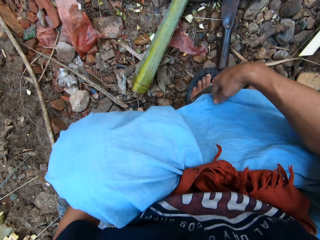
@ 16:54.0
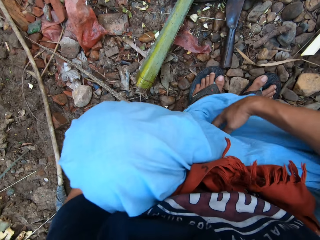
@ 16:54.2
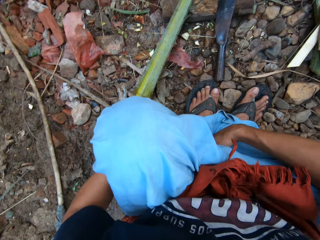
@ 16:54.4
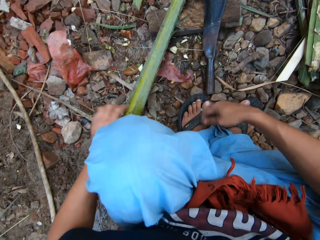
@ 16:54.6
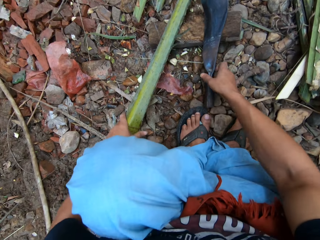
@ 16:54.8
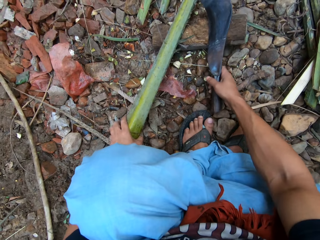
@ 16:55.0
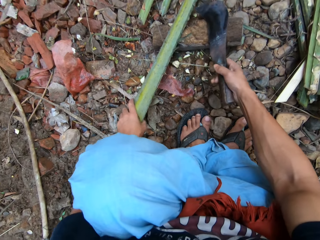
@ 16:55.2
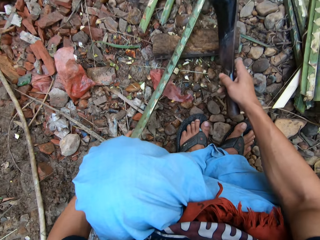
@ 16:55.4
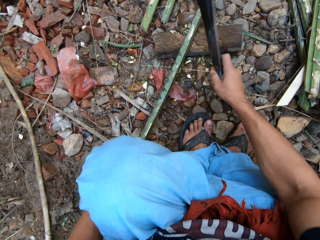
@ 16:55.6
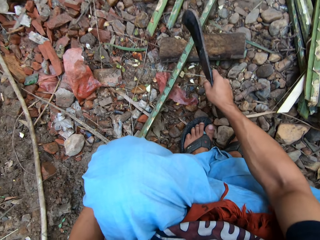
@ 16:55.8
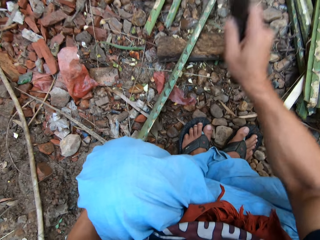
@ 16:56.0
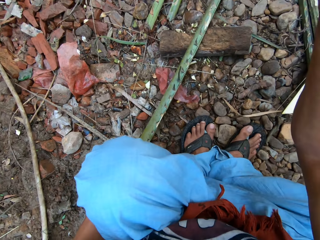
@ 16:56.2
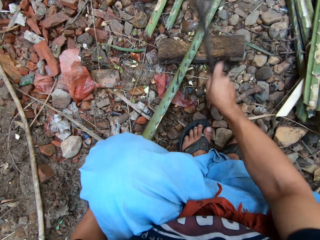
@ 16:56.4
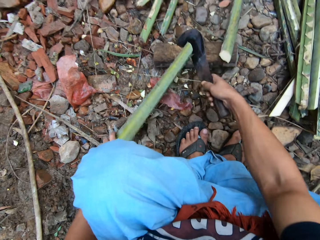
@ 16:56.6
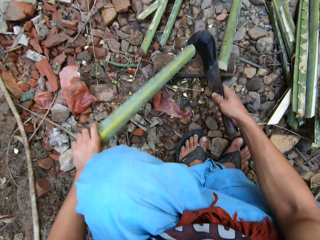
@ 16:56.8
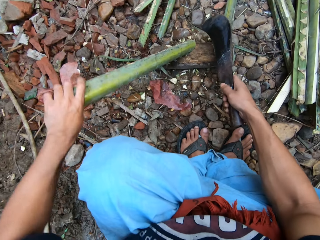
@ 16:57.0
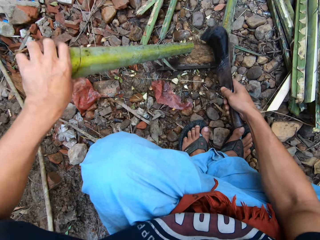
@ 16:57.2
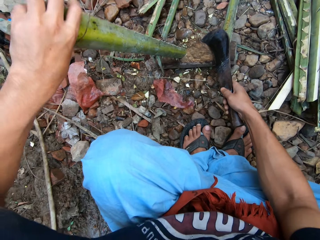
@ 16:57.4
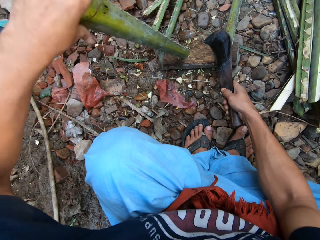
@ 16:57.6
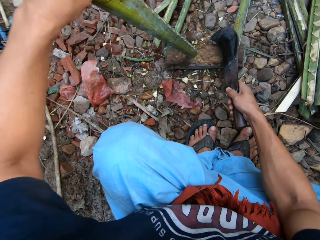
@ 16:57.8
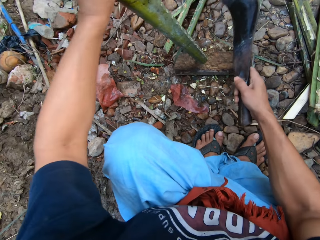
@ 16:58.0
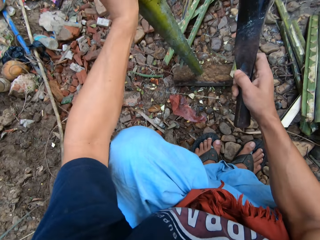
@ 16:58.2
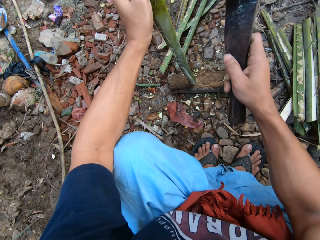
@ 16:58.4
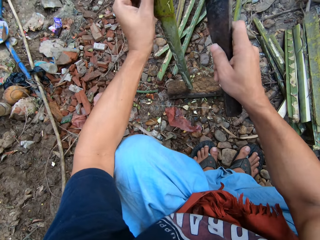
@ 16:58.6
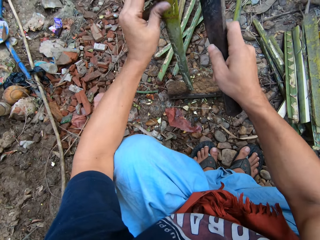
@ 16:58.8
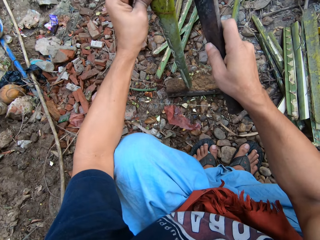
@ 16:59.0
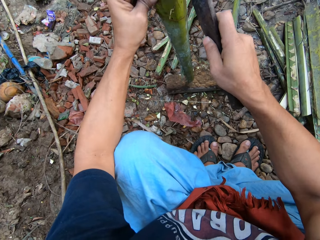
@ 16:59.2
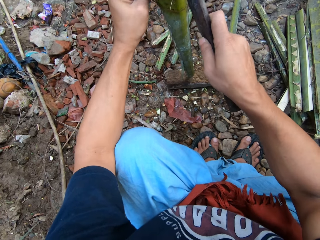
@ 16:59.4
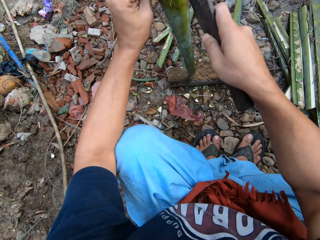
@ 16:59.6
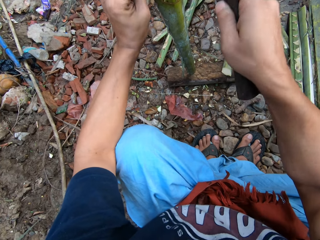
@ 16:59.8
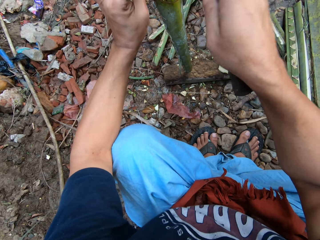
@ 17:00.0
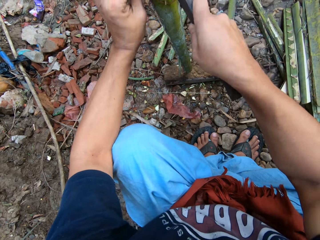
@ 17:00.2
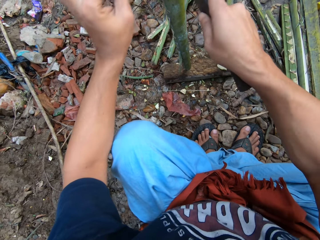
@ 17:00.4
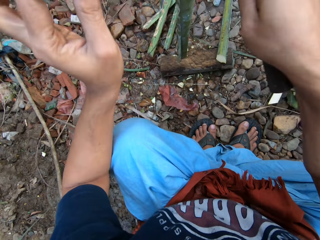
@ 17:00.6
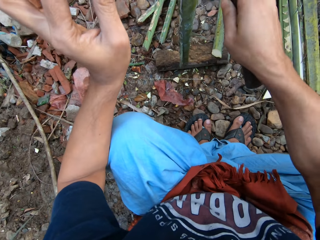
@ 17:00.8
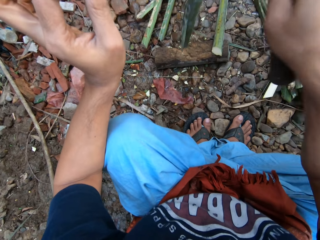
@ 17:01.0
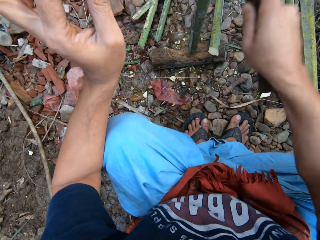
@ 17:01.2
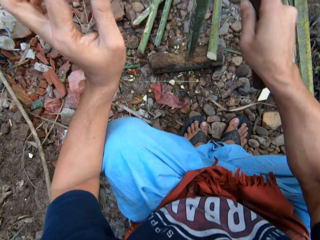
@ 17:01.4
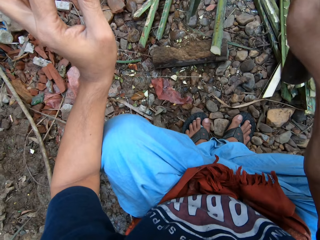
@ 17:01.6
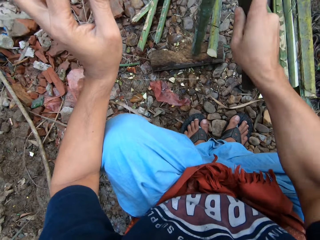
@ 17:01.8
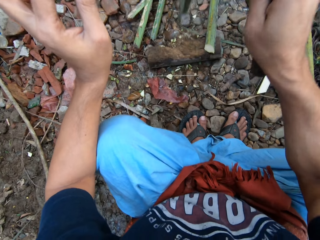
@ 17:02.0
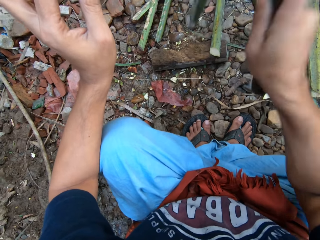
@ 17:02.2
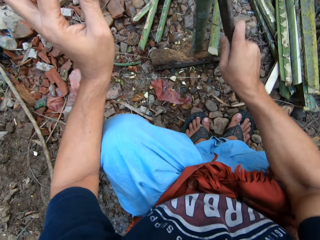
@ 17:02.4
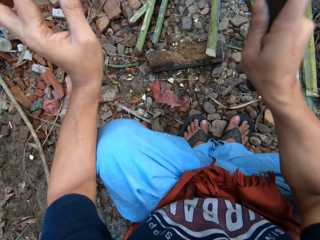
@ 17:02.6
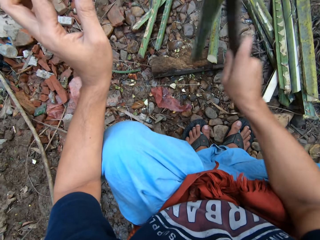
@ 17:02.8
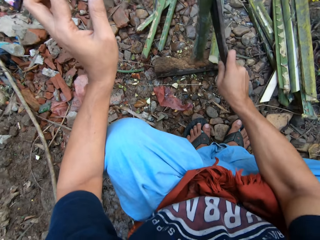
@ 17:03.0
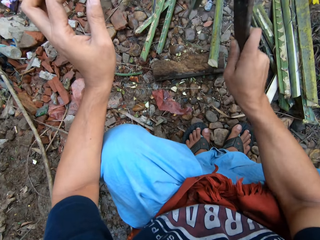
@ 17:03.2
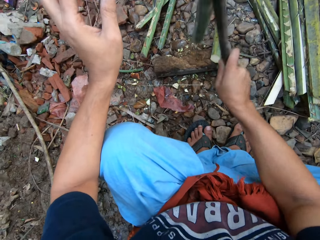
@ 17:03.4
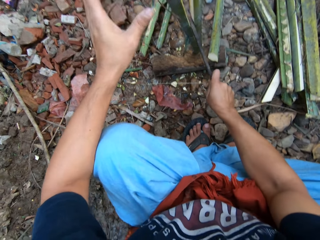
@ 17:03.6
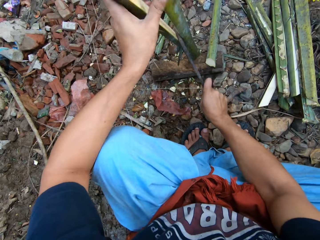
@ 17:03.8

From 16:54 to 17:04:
The camera wearer adjusts his clothes. He takes the machete. He cuts the long bamboo on the cutting block into pieces with the pruning knife in his right hand. He adjusts the short bamboo on the cutting block with his left hand. He splits the bamboo on the cutting block with the pruning knife in his right hand.

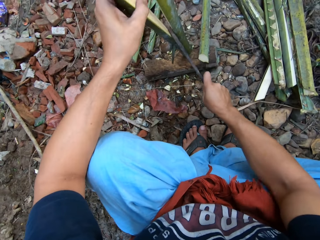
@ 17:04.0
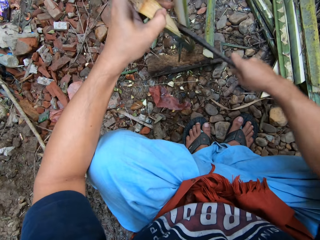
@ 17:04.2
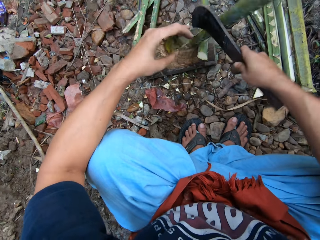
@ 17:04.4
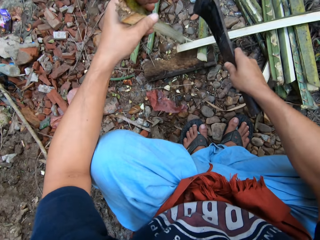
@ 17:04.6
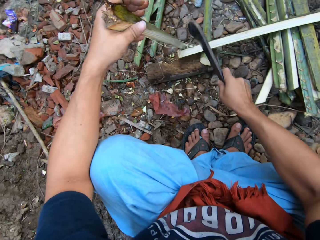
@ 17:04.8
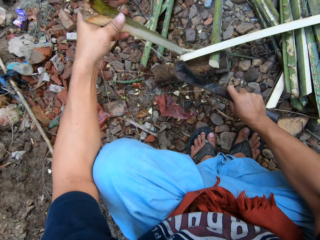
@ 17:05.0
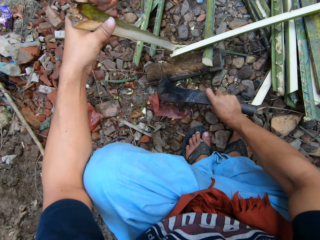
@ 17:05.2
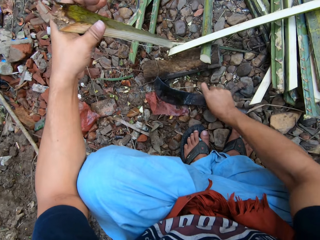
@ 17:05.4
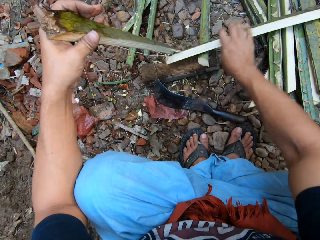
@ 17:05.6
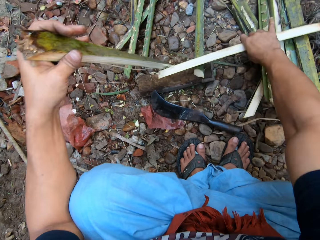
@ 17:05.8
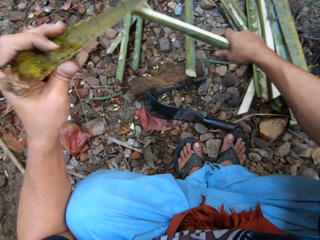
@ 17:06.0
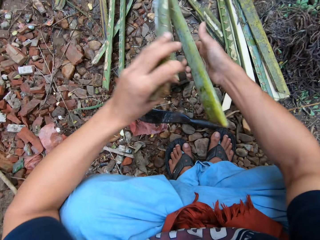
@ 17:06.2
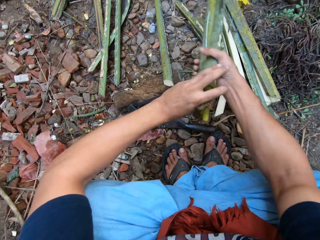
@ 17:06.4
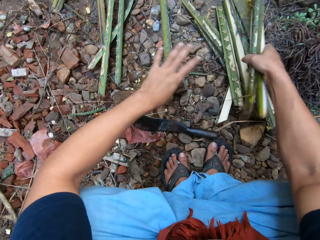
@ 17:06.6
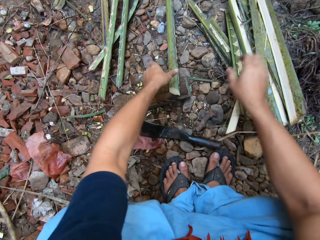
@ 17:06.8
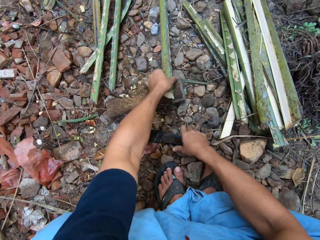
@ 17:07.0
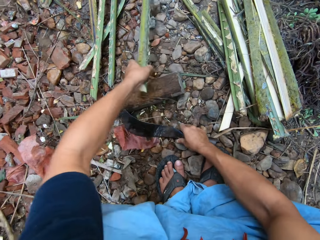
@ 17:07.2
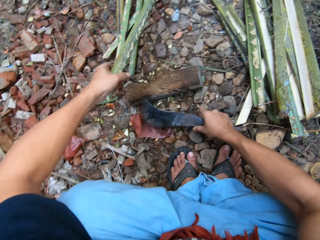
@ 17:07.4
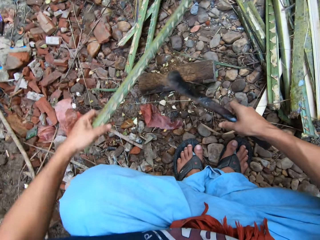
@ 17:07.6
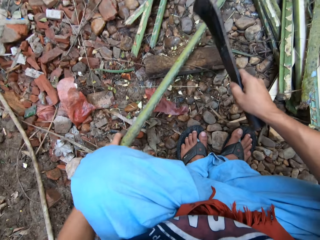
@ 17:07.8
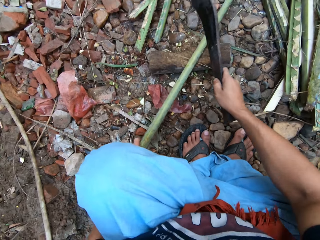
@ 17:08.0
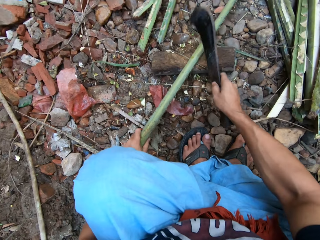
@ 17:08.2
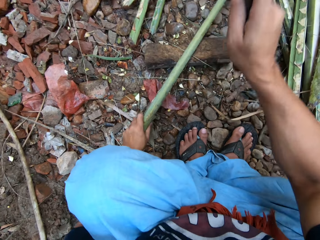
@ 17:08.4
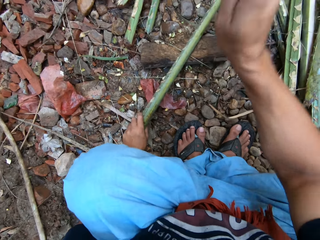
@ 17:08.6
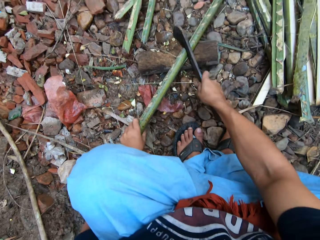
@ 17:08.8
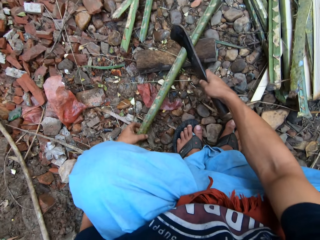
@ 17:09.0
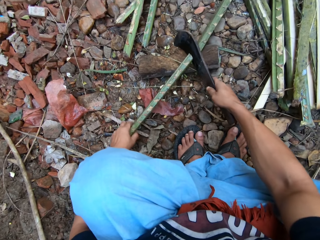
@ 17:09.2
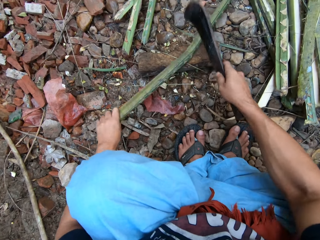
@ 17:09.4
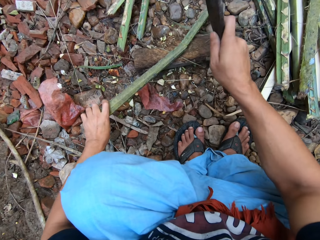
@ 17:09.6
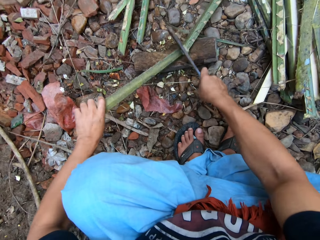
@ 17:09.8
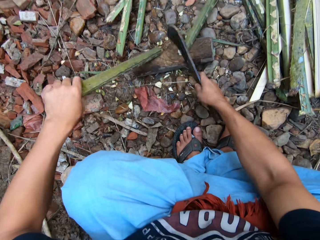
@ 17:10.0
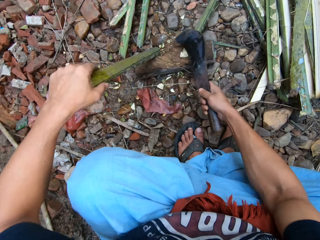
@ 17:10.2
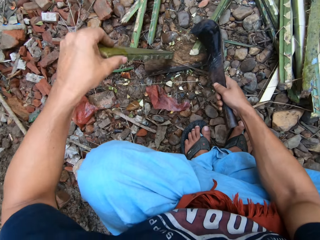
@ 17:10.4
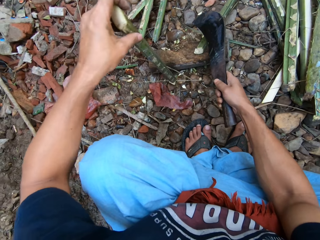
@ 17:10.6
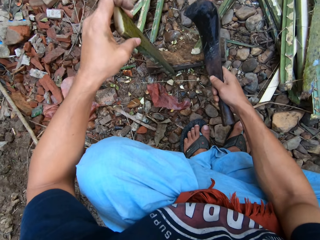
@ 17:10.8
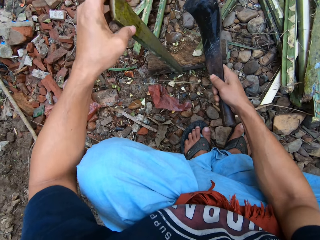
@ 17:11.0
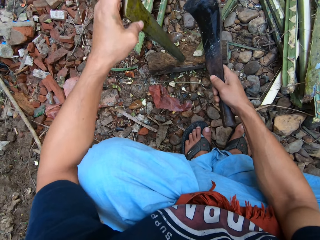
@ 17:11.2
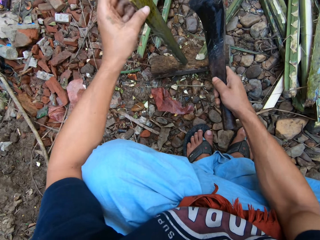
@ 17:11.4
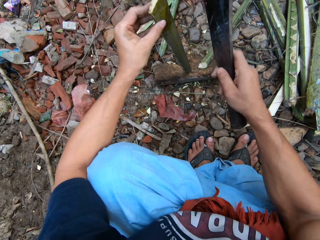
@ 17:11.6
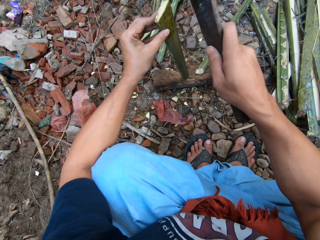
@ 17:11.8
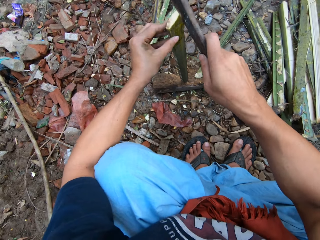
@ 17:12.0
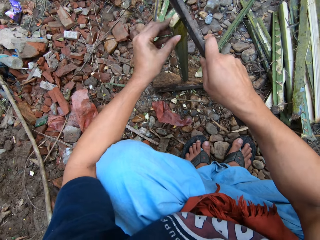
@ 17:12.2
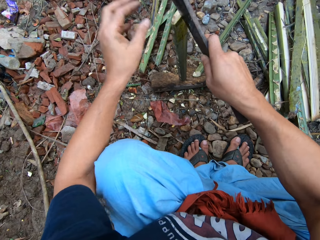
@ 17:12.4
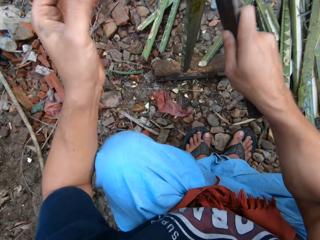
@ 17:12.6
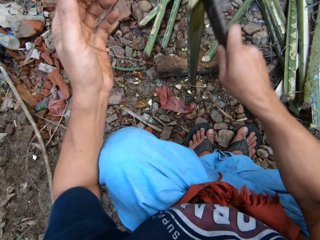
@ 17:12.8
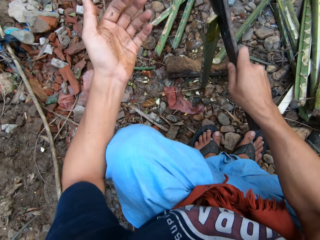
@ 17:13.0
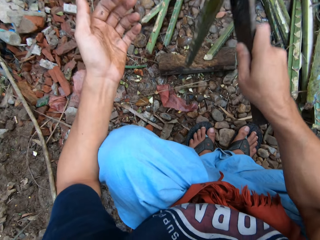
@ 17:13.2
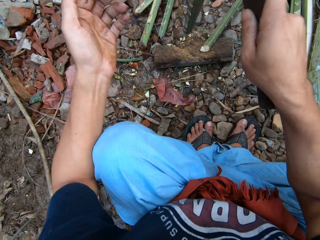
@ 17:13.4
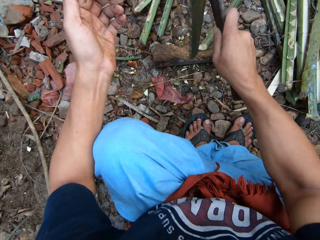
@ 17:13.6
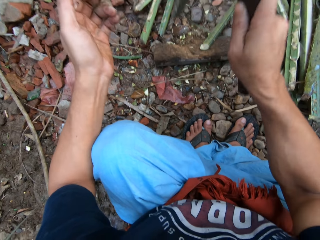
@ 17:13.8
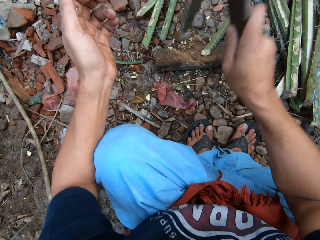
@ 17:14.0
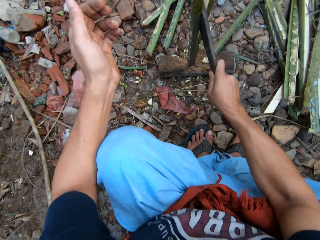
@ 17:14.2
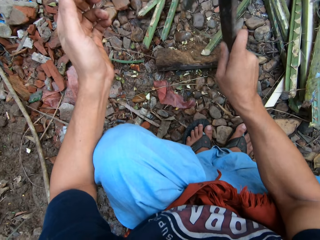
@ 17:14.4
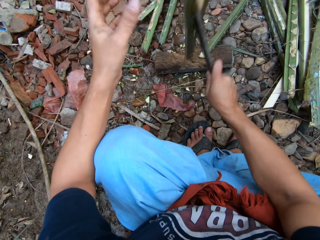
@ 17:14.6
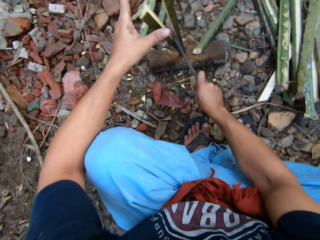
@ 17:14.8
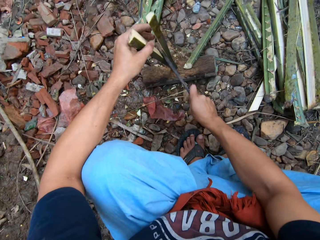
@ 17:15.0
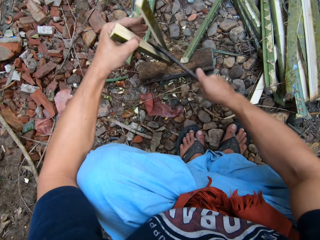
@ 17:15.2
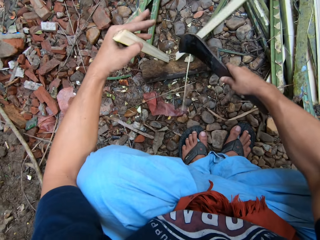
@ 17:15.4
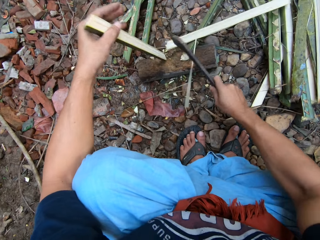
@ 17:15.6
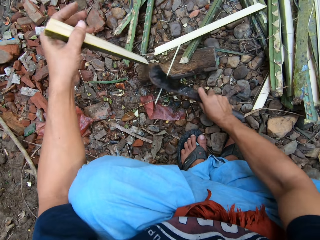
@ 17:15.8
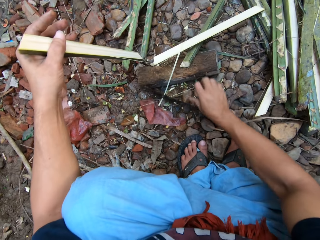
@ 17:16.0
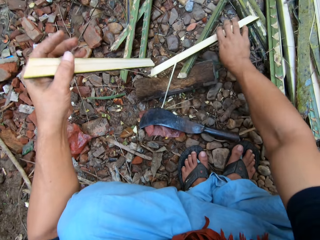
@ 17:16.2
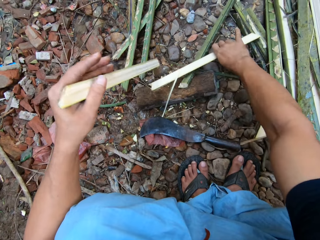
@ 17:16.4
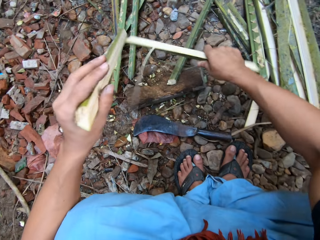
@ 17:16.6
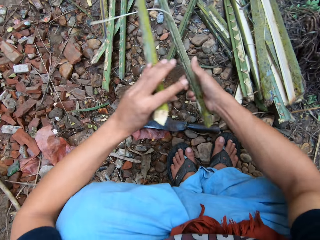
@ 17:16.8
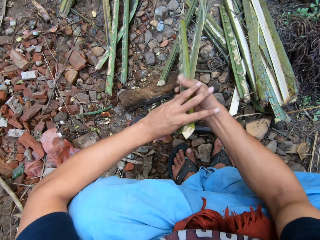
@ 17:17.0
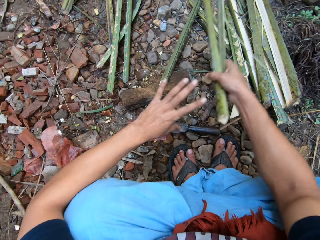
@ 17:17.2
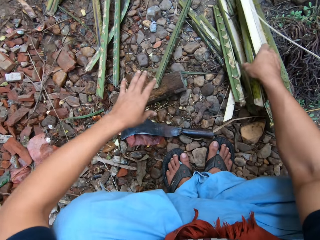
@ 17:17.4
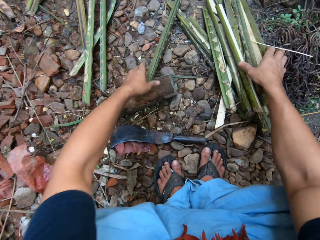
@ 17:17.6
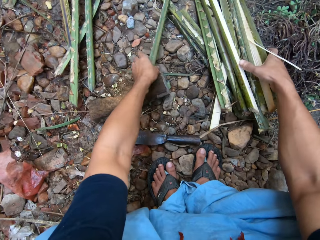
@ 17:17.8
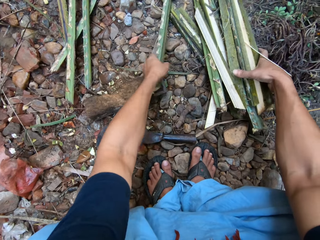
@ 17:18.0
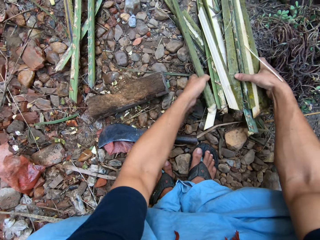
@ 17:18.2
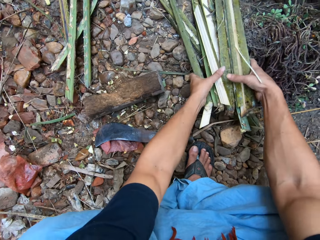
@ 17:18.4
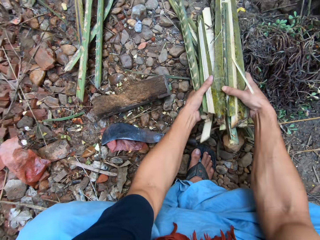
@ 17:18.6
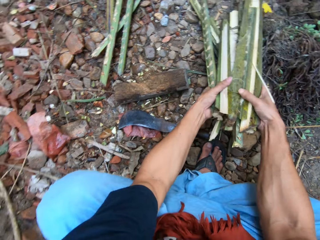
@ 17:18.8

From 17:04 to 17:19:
The camera wearer puts the split bamboo on the other split bamboo on the floor with both hands. He adjusts the long bamboo with his left hand. He cuts the long bamboo on the cutting block with the pruning knife in his right hand. He adjusts the short bamboo on the cutting block with his left hand. He splits the bamboo on the cutting block with the pruning knife in his right hand. He puts the split bamboo on the other split bamboo on the floor with both hands.
